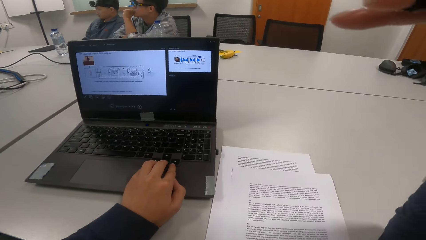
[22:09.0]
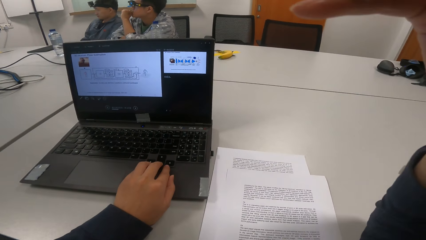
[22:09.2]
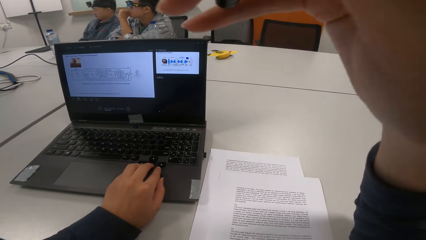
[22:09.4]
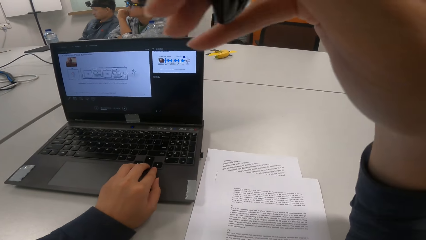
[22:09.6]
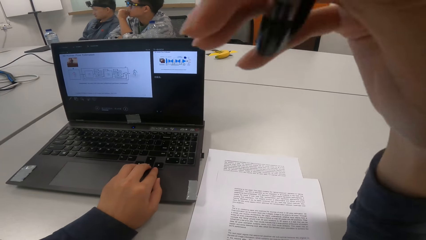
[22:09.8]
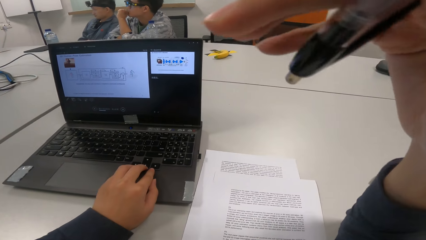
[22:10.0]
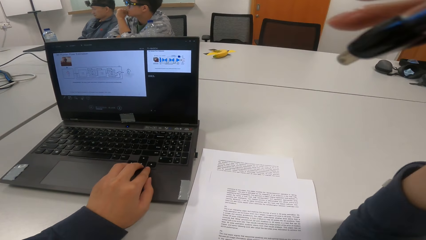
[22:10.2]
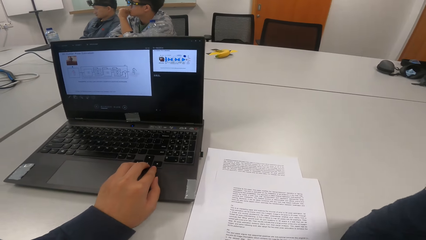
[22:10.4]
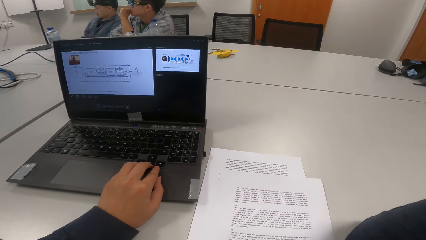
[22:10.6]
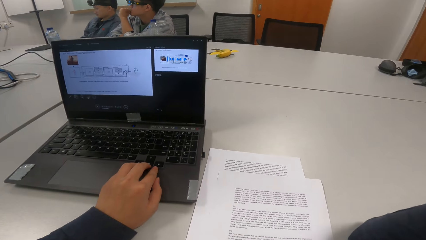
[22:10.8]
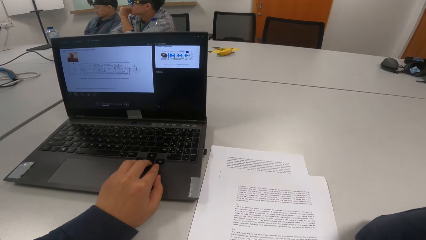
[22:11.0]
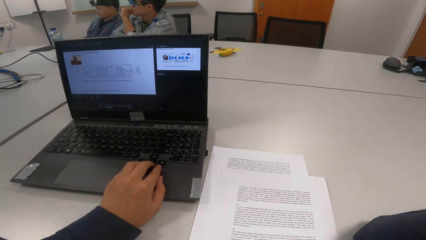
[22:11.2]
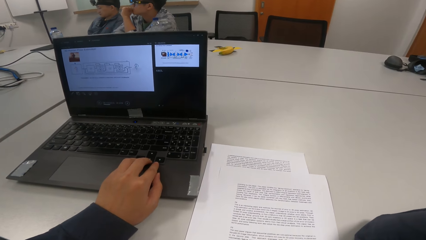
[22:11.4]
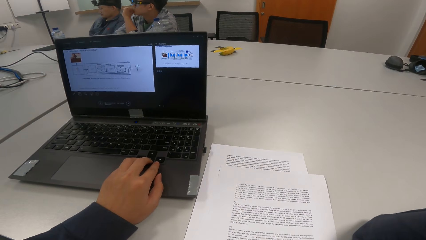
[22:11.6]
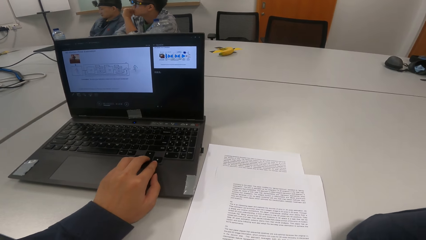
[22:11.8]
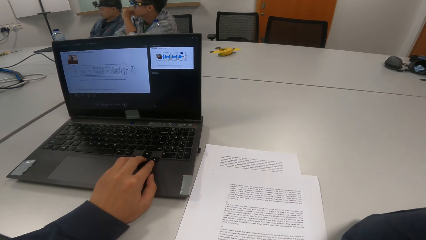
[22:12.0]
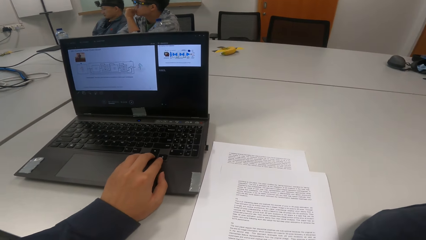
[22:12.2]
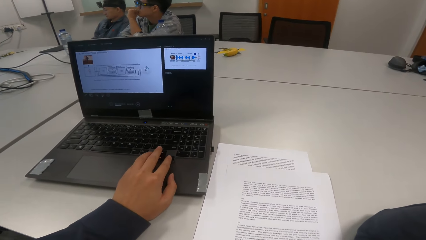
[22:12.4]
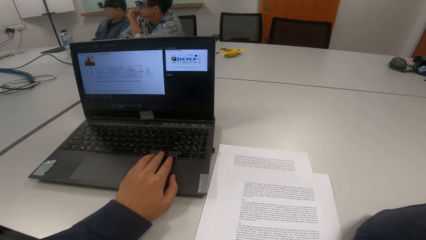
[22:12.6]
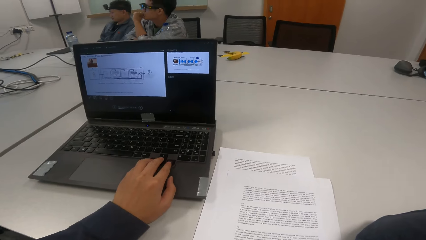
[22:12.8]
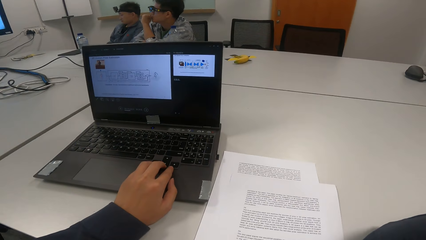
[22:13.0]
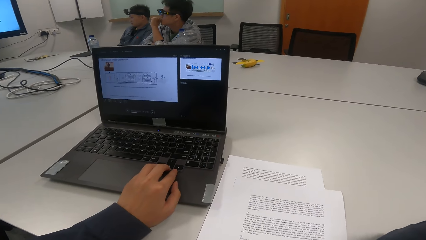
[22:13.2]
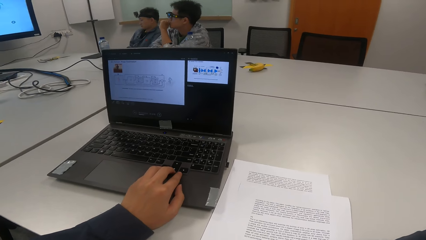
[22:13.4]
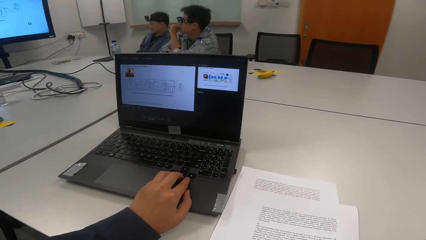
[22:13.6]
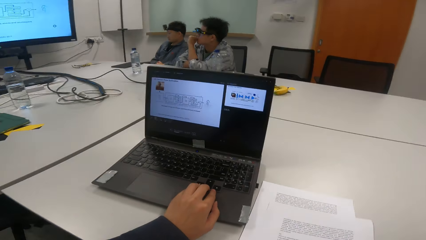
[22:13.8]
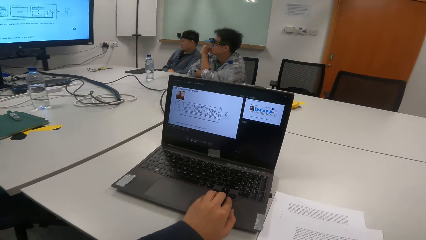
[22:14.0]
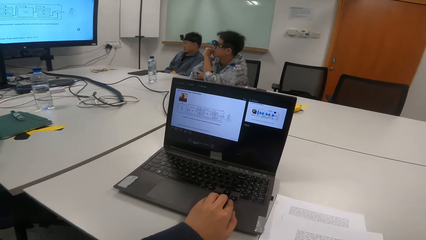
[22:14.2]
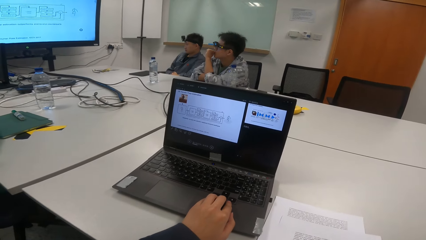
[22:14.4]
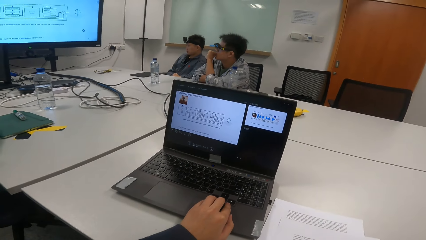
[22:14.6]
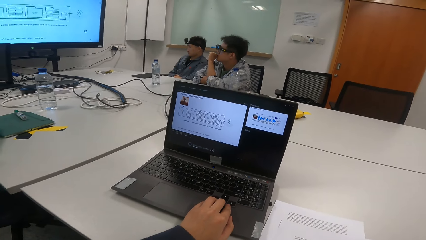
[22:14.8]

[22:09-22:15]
The camera wearer shakes a hand.

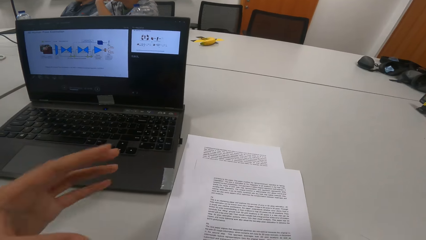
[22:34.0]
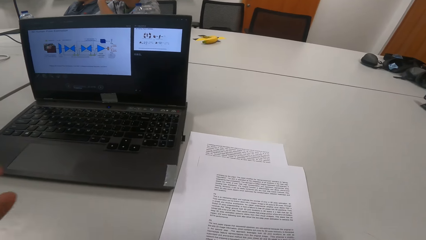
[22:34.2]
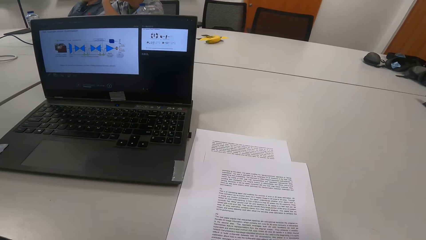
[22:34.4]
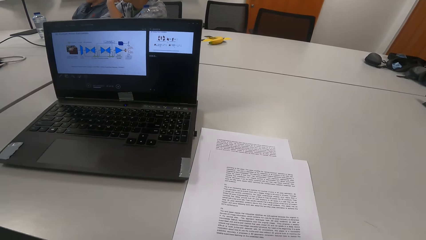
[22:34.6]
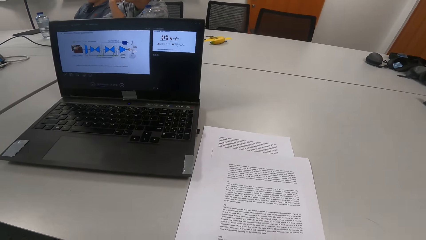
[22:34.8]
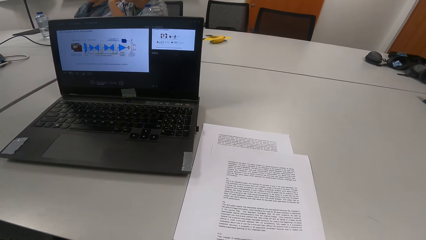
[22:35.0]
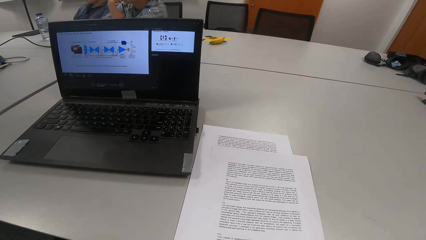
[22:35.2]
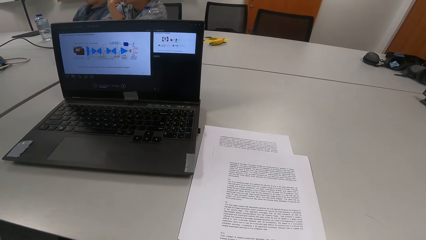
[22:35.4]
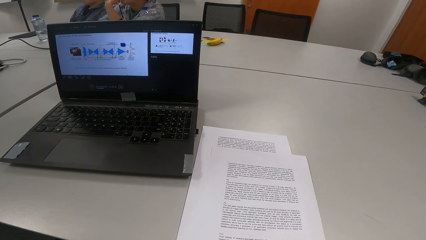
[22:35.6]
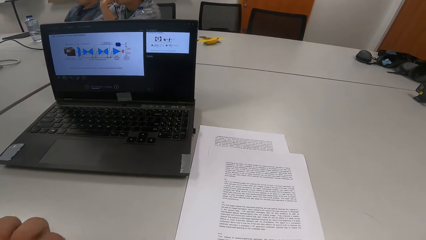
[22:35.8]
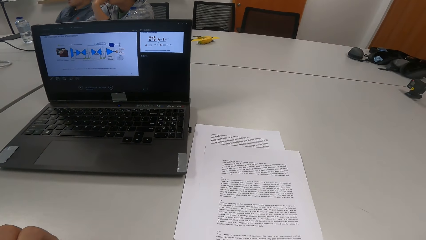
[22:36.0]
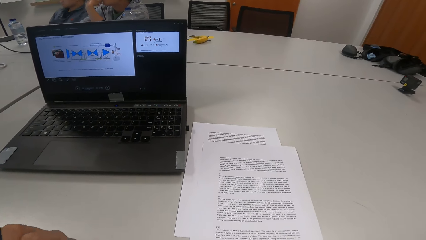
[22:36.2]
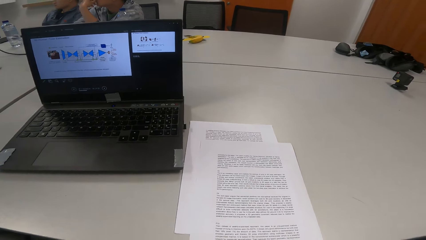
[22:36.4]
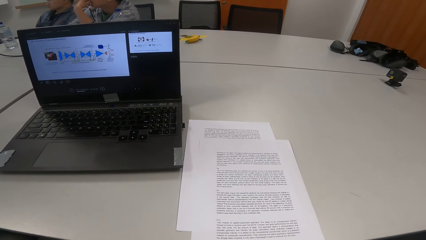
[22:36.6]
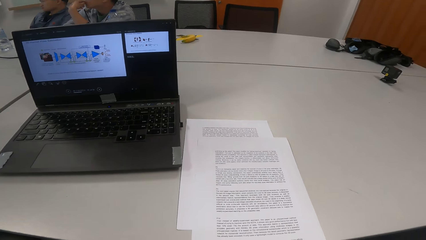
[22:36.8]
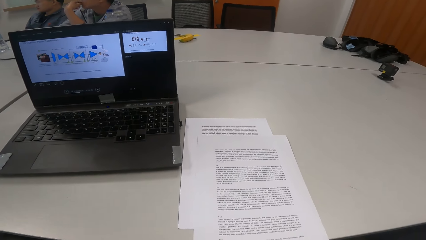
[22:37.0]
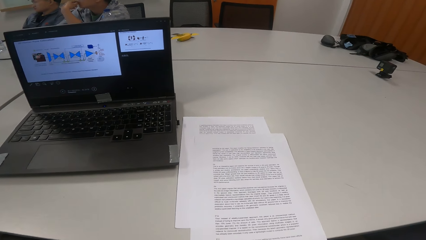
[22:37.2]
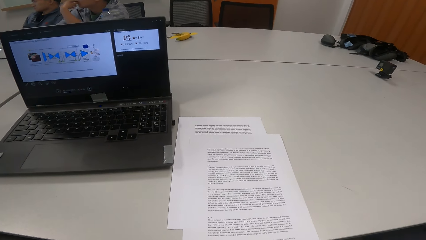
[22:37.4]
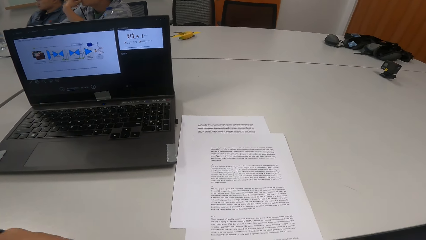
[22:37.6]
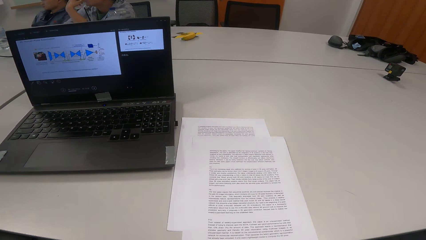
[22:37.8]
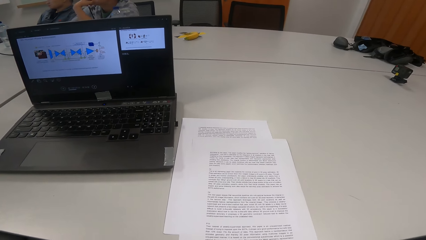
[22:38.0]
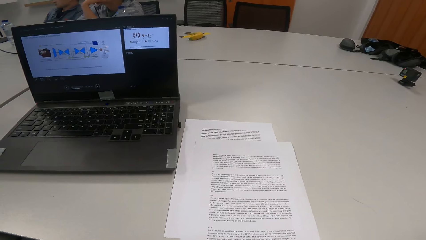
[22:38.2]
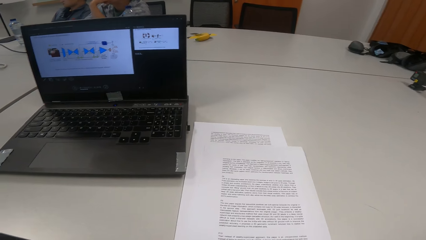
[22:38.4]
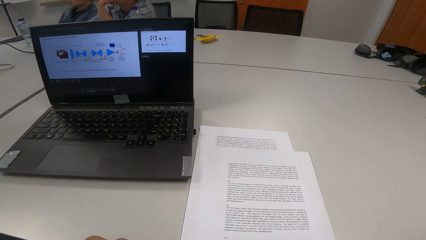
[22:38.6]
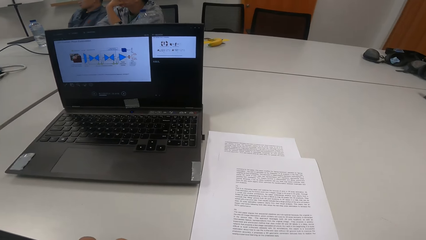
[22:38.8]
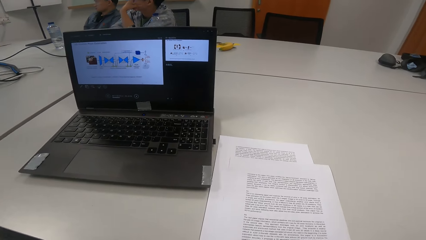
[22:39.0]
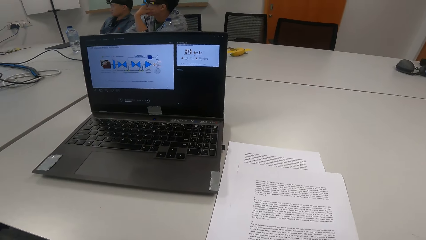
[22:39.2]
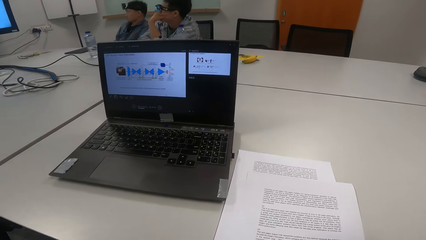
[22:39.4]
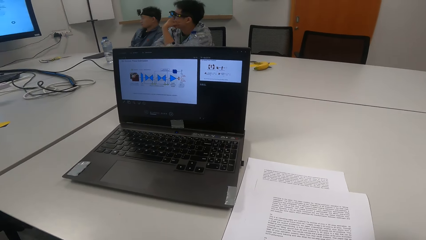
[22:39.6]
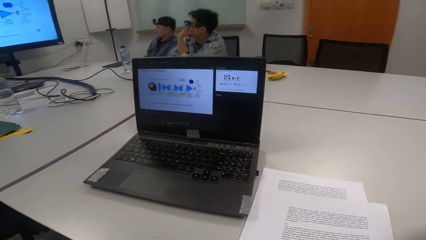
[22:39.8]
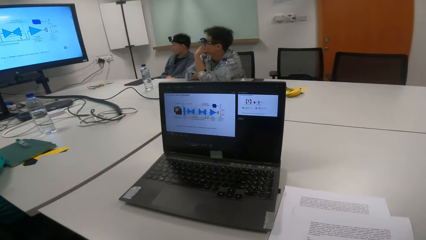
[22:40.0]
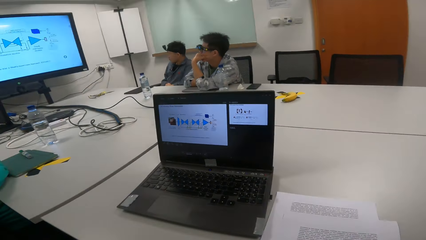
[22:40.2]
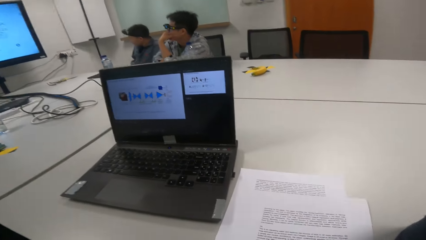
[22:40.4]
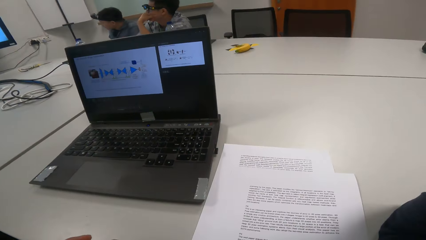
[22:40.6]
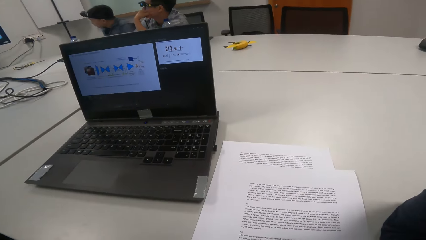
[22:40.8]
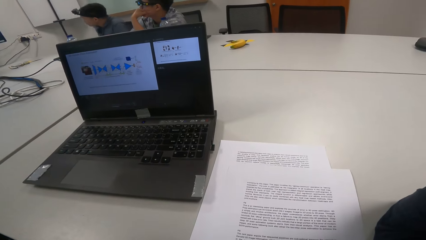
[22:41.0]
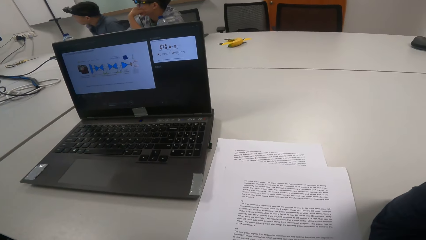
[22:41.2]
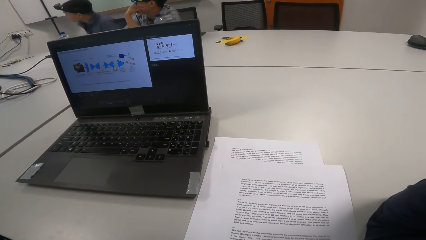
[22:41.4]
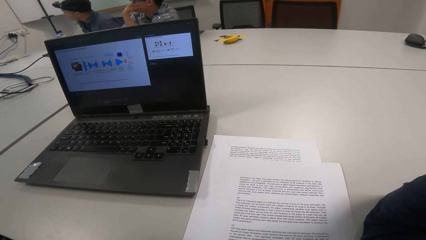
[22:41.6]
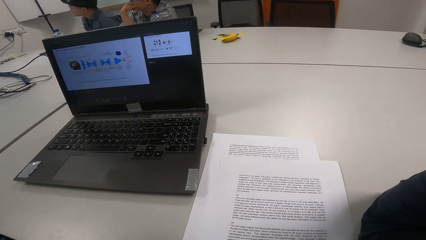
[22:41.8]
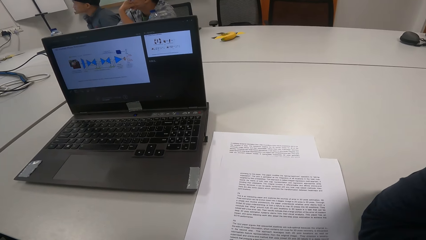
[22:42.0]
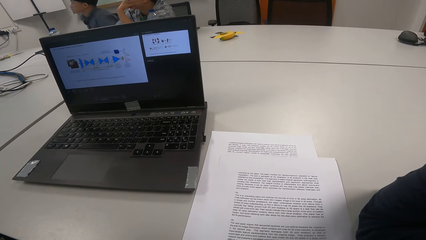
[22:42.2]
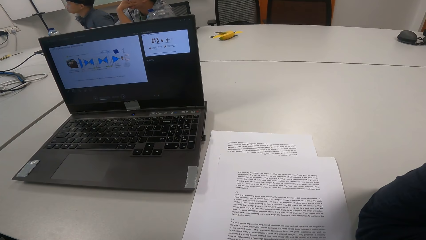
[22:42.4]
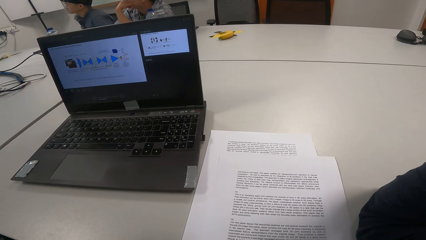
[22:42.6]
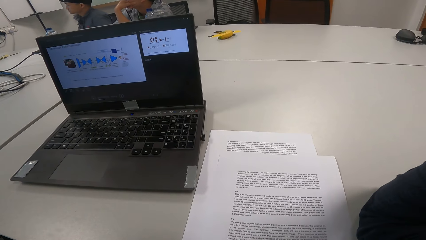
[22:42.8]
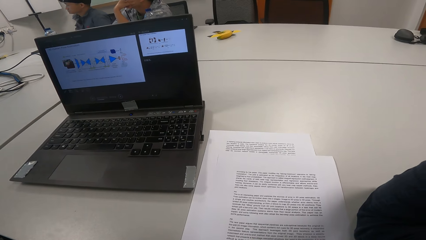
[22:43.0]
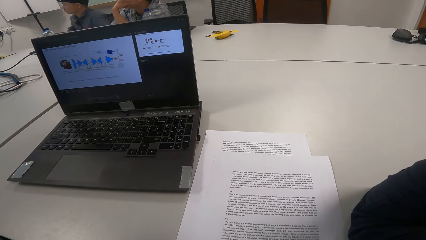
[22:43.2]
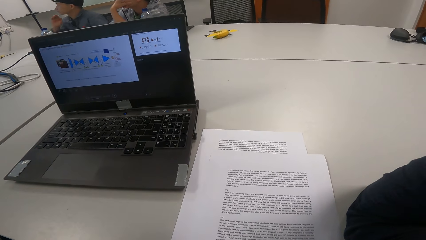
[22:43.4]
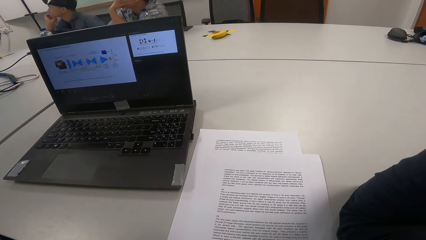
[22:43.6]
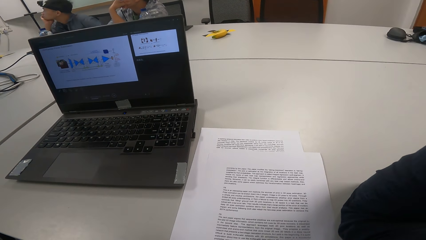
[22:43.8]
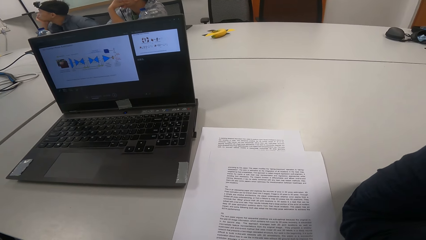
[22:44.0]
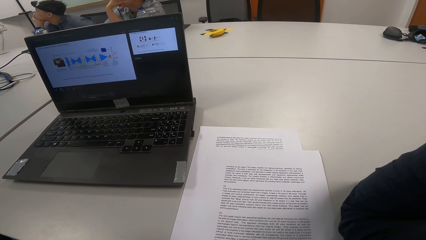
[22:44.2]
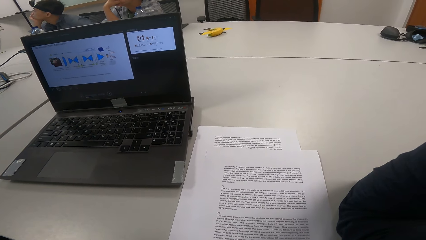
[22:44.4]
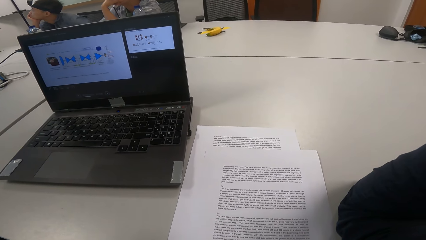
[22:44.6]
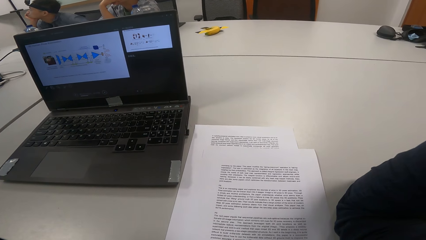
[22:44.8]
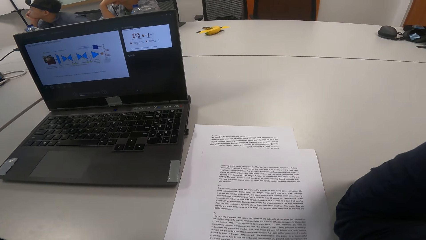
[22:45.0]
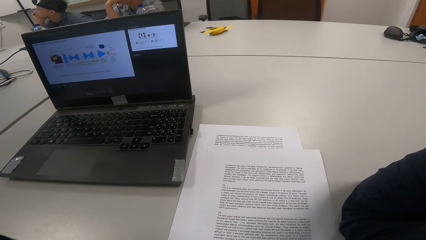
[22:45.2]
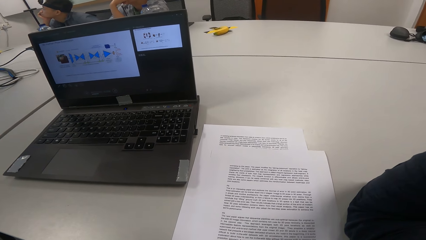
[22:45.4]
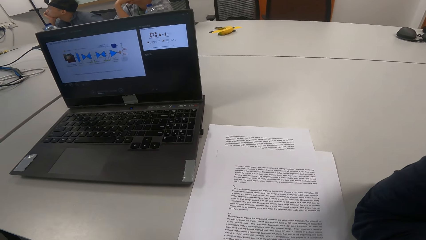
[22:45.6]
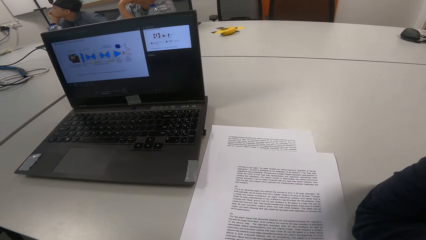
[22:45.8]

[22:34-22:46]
The camera wearer reads a presentation. They raise a hand up. A man adjusts the sitting position.
